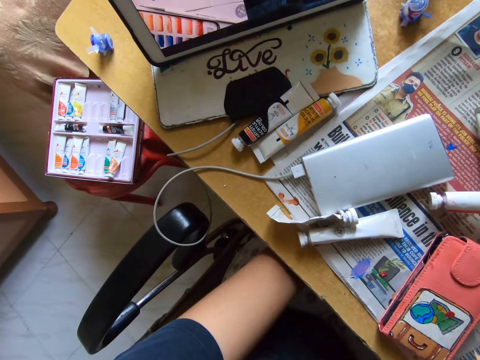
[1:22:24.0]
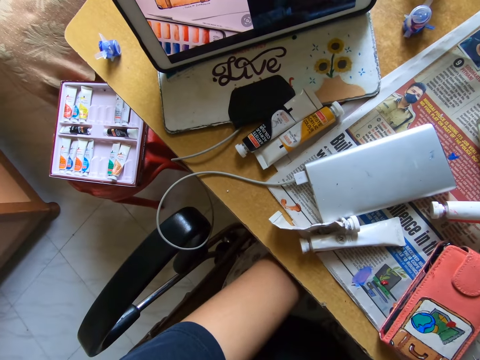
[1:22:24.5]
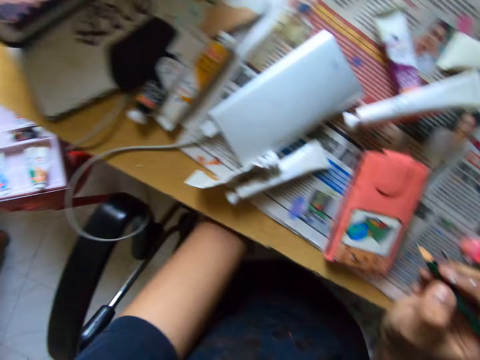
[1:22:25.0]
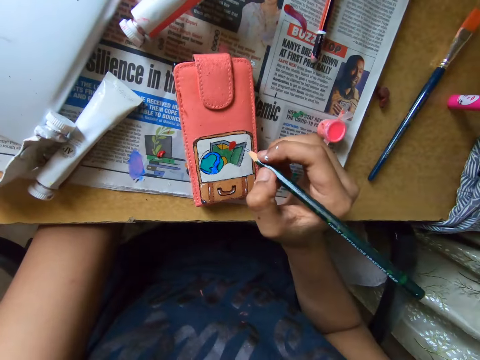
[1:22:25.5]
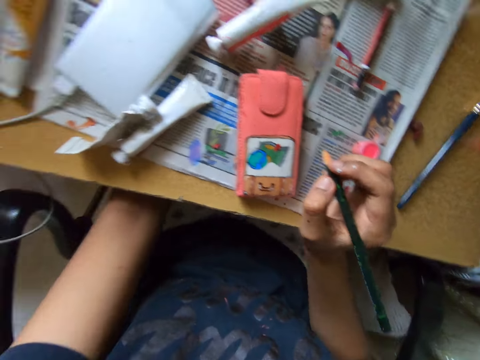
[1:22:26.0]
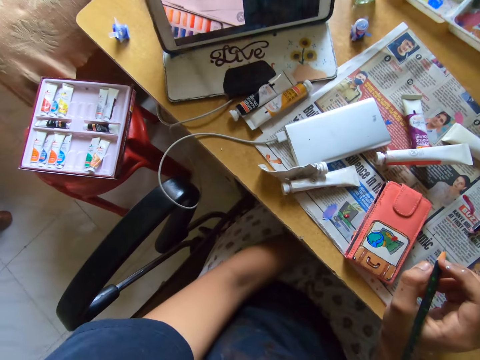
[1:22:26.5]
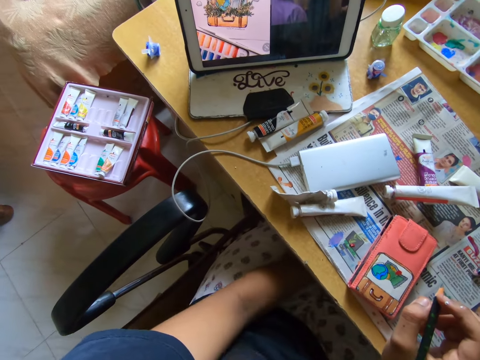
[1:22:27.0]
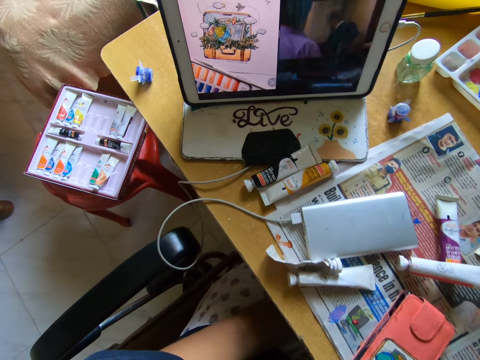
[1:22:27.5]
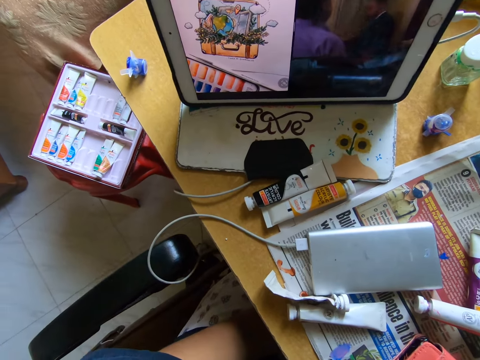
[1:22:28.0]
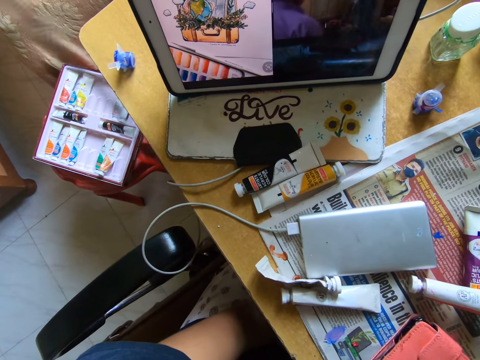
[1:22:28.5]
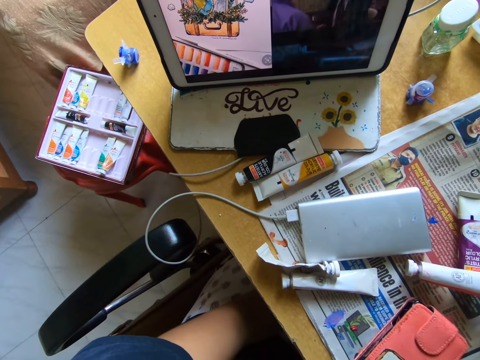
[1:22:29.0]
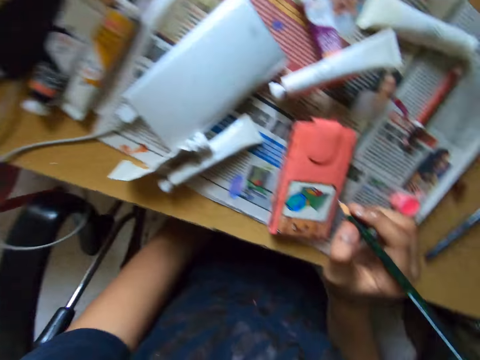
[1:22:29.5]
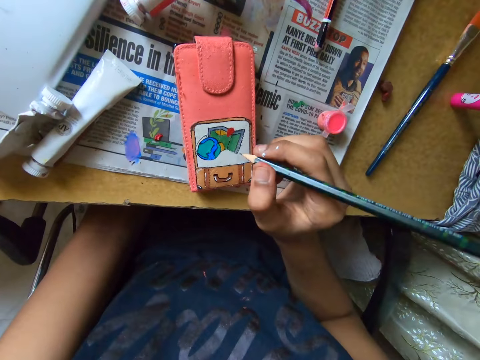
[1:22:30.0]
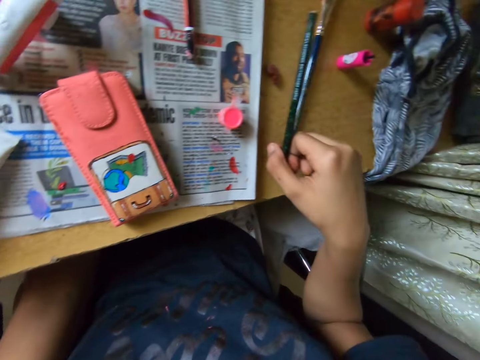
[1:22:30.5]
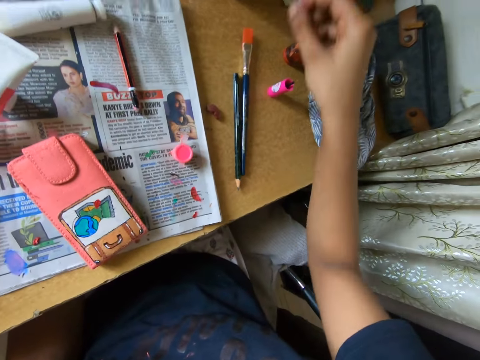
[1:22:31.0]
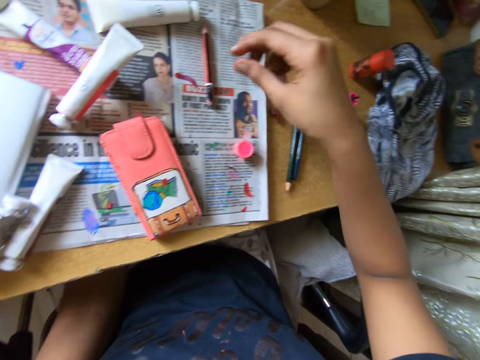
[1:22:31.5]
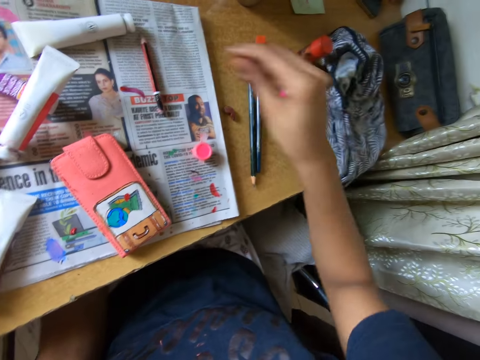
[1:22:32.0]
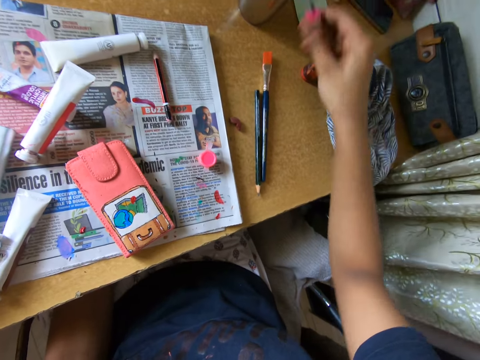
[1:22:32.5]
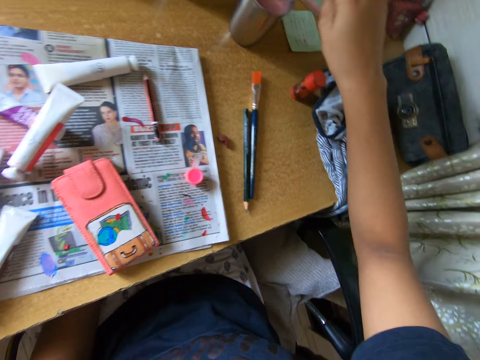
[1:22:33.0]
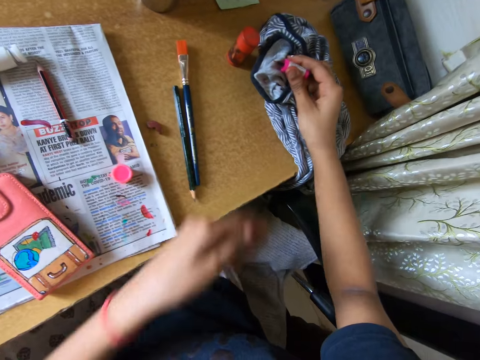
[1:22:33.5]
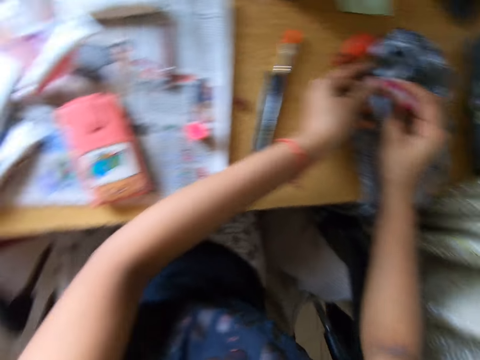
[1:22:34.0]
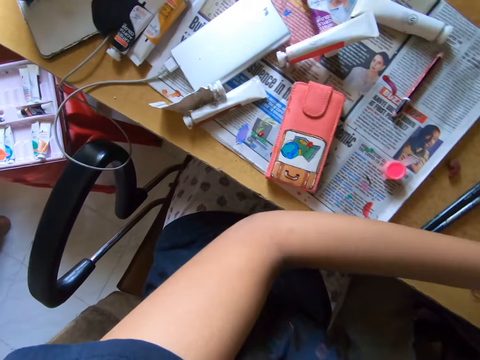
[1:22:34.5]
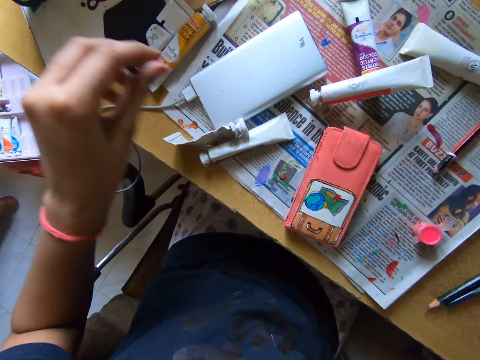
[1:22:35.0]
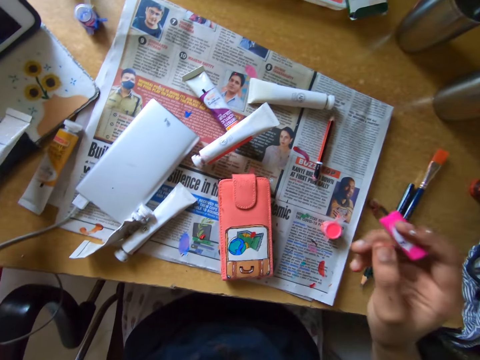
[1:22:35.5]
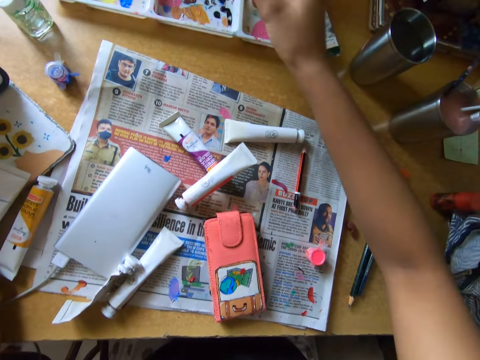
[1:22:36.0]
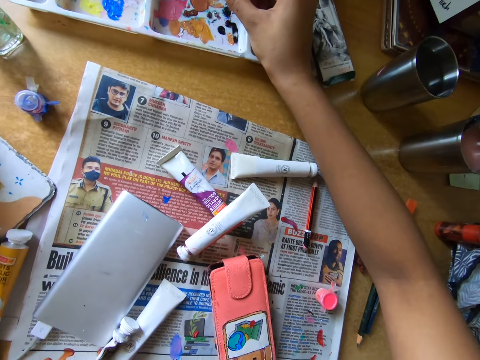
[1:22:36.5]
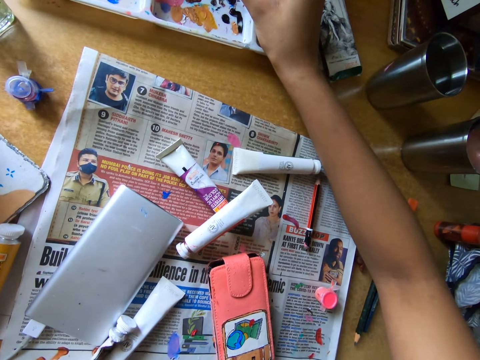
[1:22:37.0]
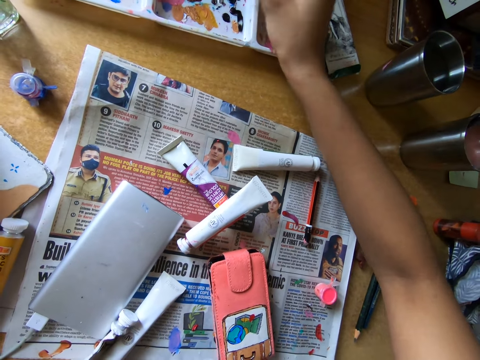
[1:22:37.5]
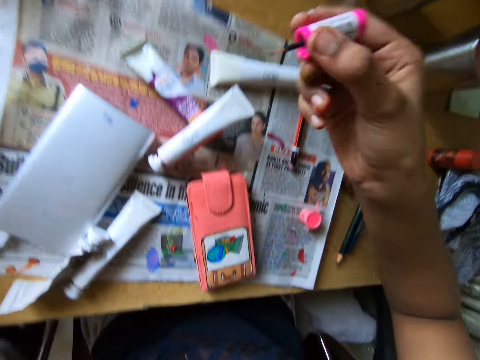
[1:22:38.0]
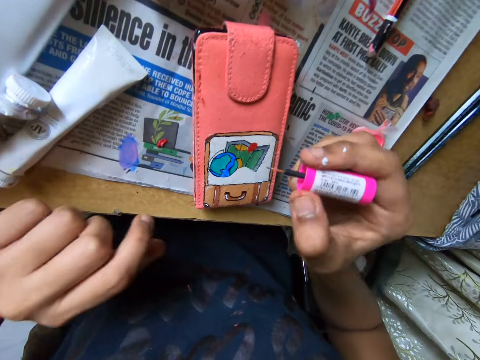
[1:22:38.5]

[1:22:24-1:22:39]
The camera wearer looks at the screen. She drops the pencil on the table with her right hand. She picks up the paint brush or polish brush on the table with her right hand. She drops the paint brush into the brush cup on the table with her right hand. She rubs the paint brush on a cloth on the table with both hands. She takes an ink bottle. She rubs the polish brush on the ink container. She dabs the paint brush on a paint set on the table with her right hand.

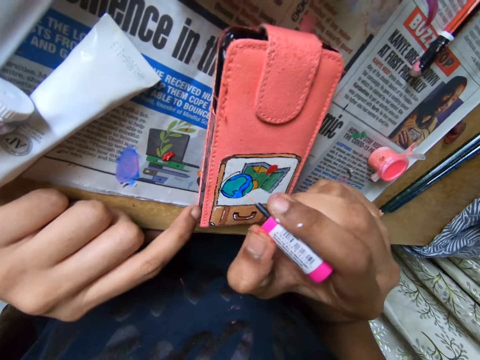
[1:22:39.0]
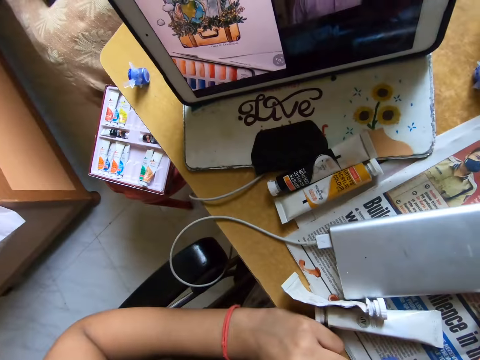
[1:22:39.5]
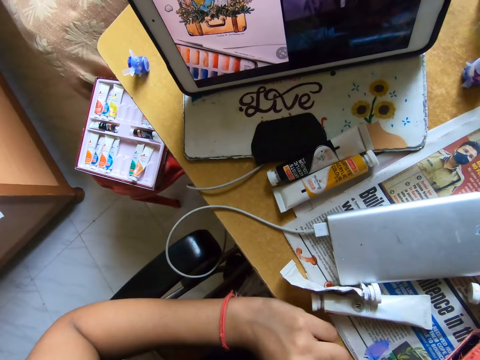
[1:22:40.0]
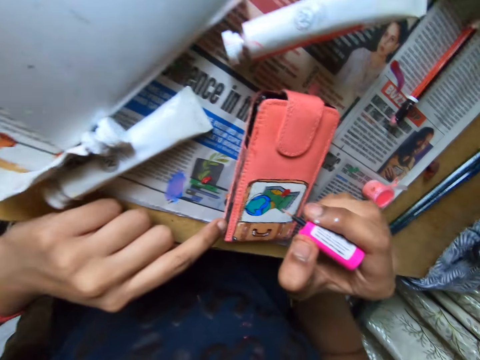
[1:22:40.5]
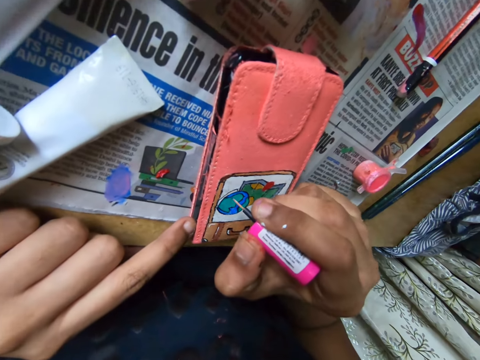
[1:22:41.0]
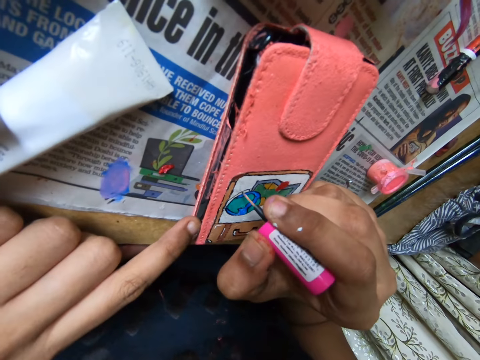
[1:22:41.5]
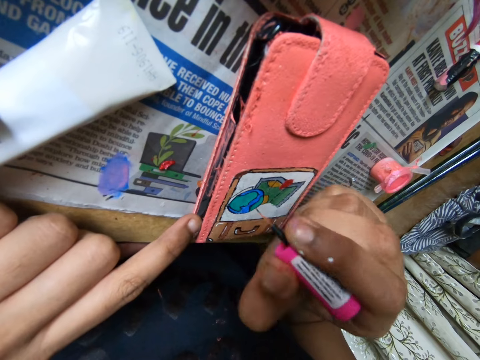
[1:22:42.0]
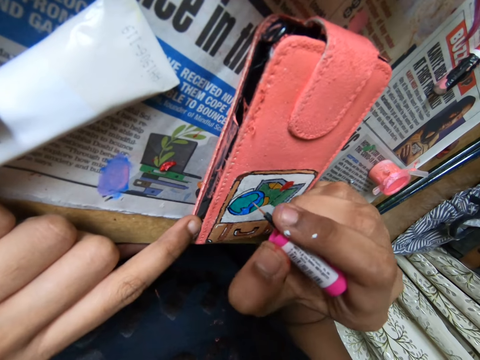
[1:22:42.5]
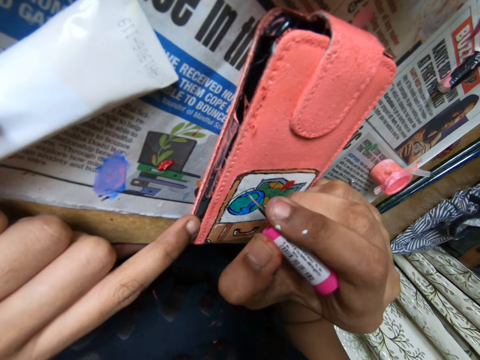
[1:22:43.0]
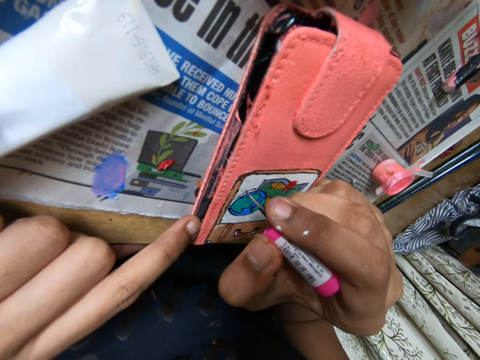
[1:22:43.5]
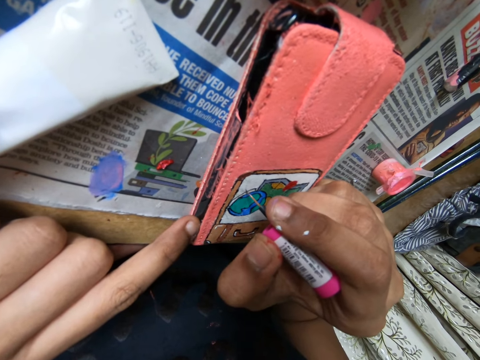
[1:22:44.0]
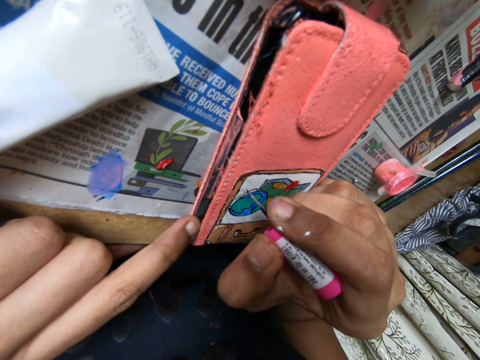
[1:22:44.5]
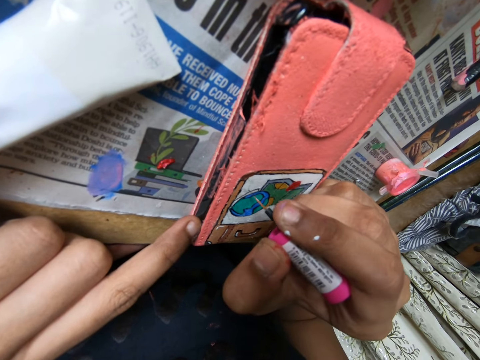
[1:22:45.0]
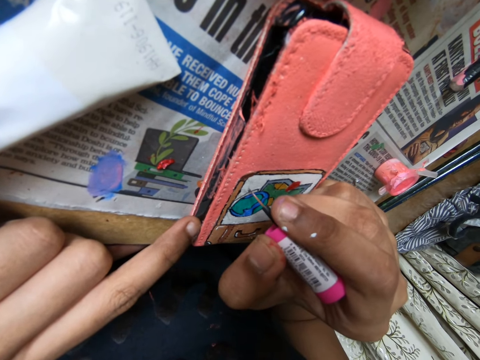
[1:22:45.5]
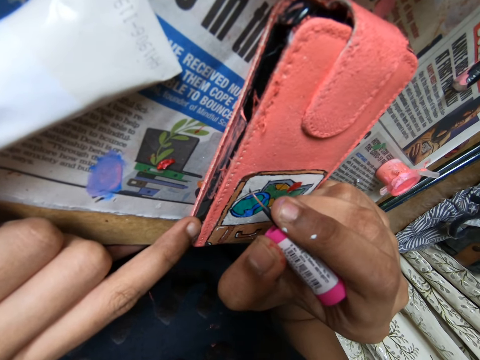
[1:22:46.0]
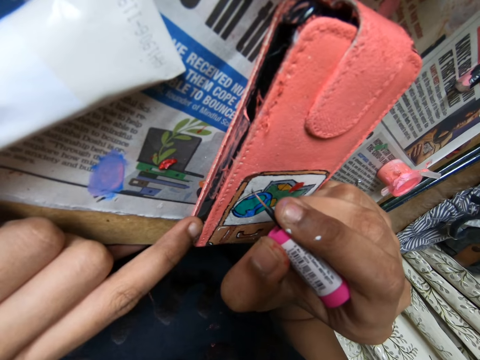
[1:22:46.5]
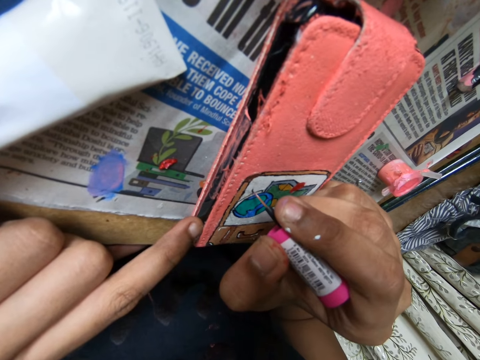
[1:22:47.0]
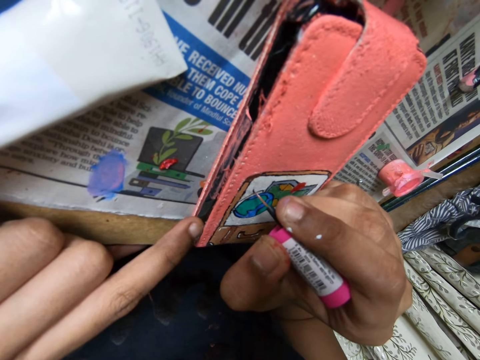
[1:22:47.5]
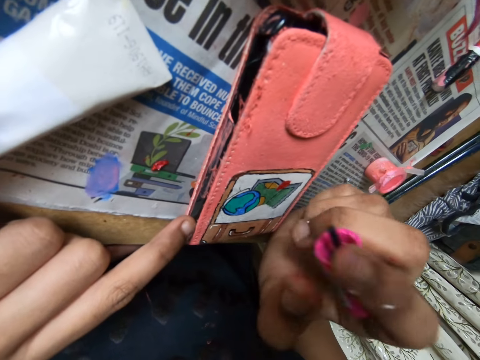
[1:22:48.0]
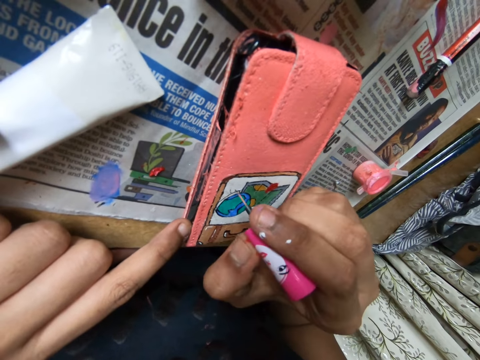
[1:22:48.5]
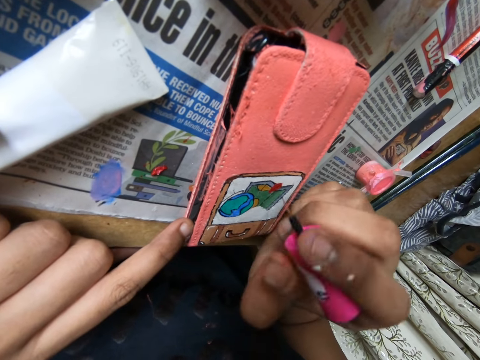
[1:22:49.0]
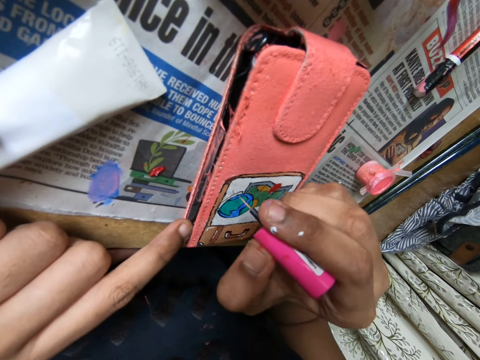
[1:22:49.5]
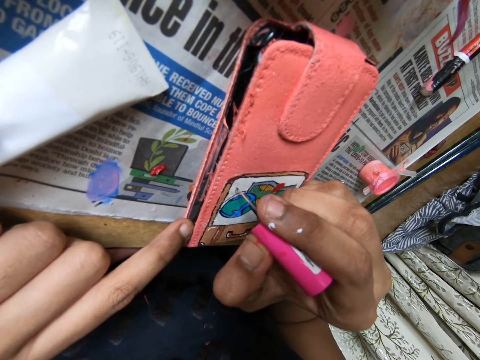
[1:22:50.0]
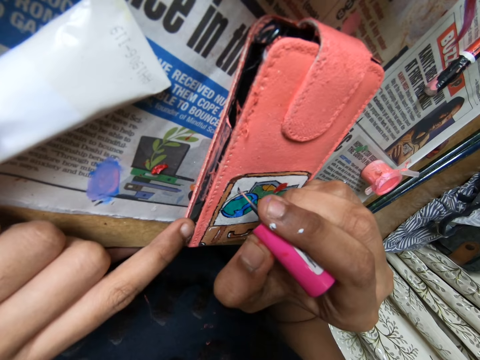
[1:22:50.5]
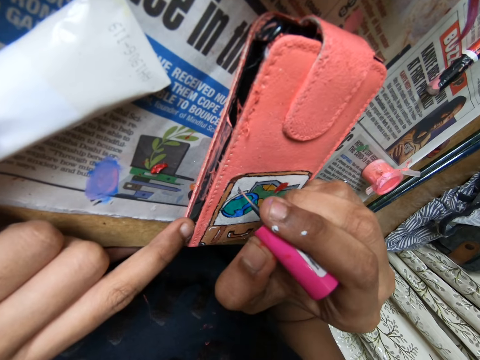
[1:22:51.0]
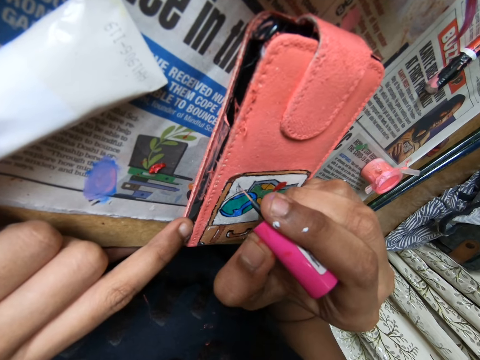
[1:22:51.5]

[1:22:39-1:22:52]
The camera wearer looks at the screen. She paints on the phone case on the table with the paint brush in her right hand.
